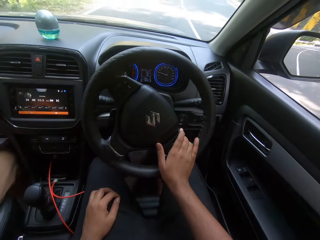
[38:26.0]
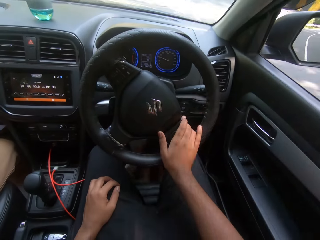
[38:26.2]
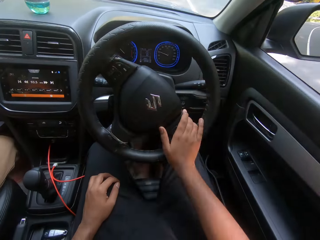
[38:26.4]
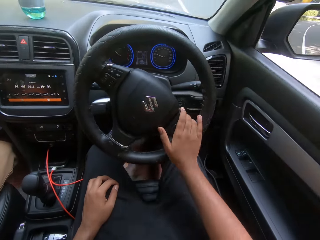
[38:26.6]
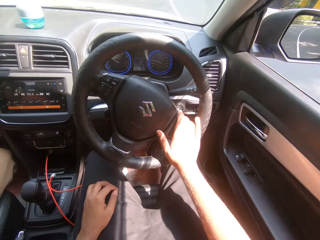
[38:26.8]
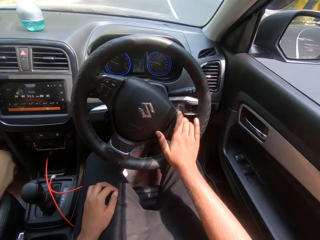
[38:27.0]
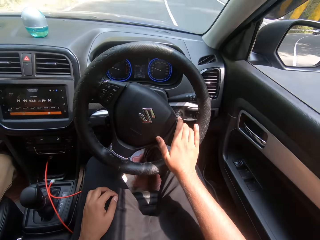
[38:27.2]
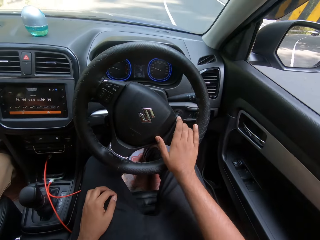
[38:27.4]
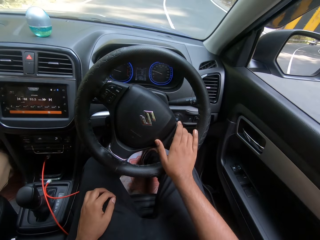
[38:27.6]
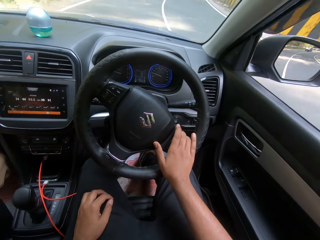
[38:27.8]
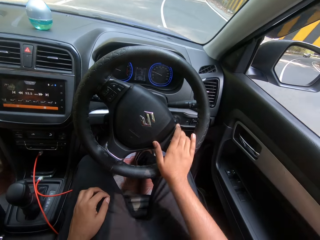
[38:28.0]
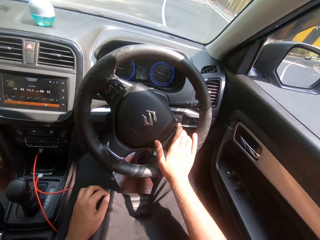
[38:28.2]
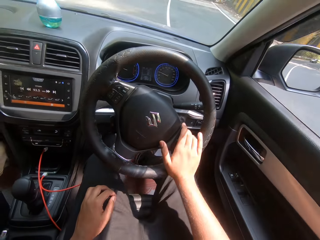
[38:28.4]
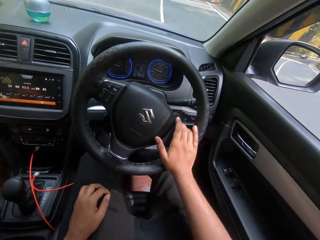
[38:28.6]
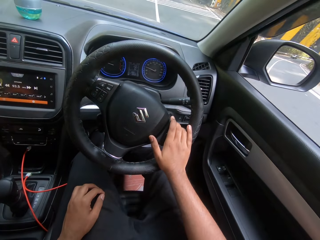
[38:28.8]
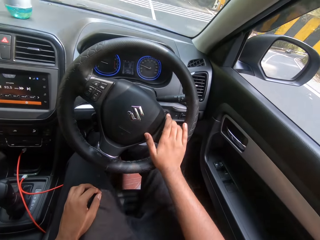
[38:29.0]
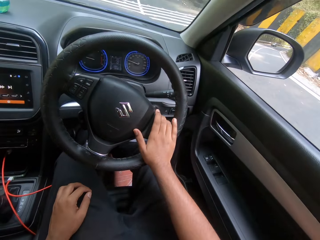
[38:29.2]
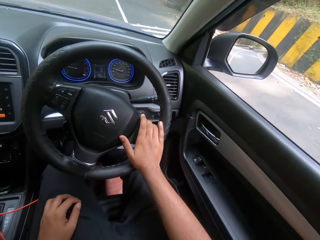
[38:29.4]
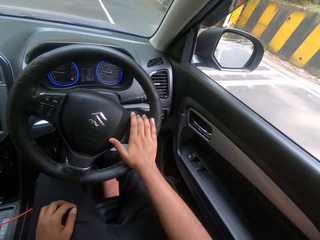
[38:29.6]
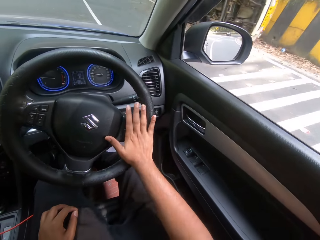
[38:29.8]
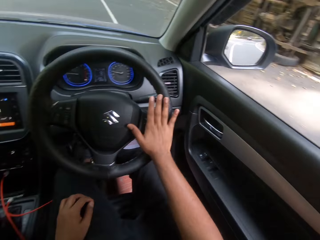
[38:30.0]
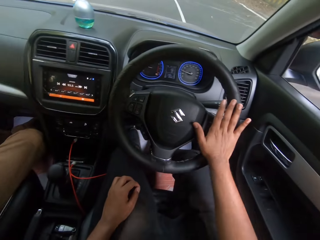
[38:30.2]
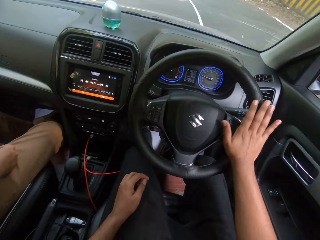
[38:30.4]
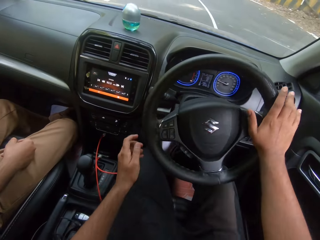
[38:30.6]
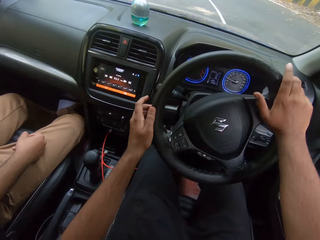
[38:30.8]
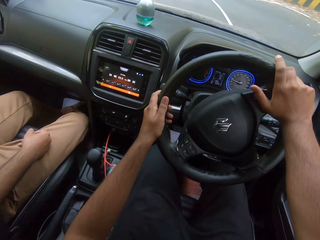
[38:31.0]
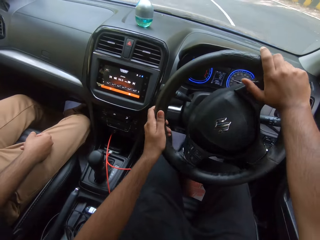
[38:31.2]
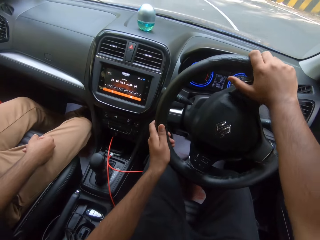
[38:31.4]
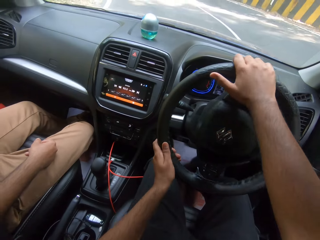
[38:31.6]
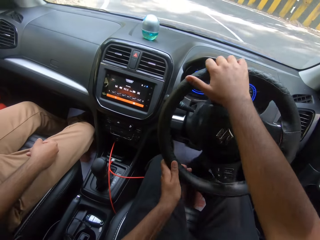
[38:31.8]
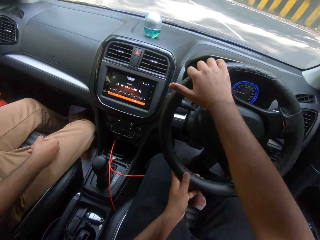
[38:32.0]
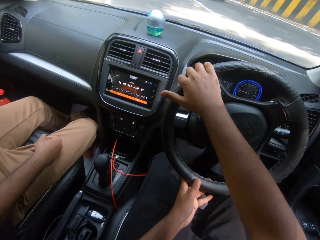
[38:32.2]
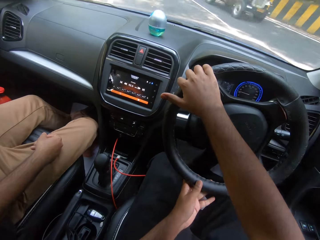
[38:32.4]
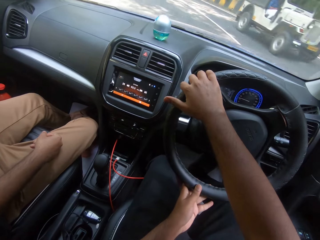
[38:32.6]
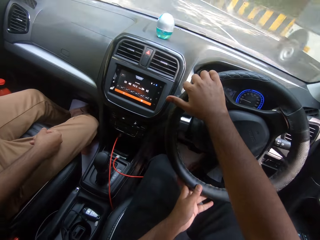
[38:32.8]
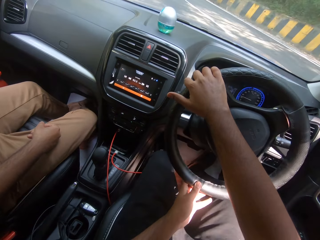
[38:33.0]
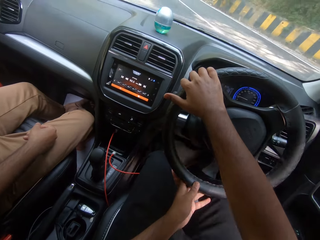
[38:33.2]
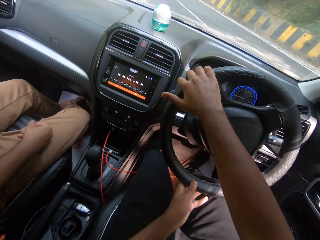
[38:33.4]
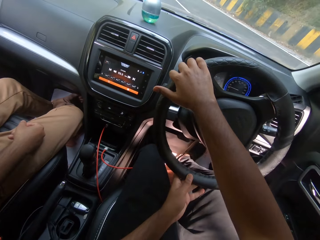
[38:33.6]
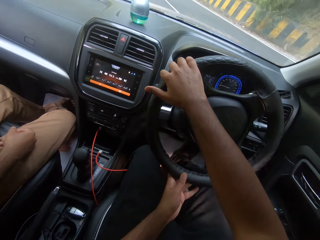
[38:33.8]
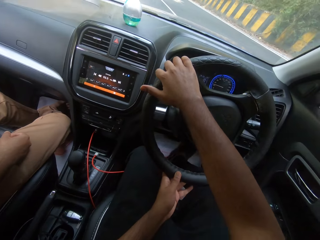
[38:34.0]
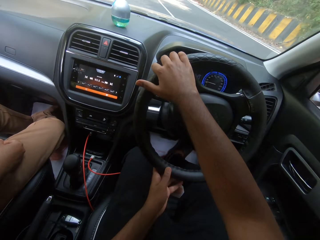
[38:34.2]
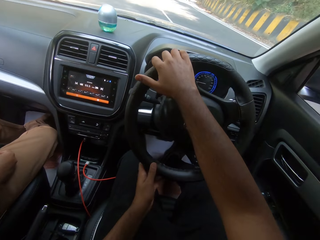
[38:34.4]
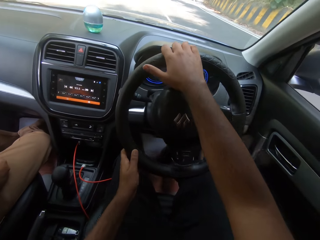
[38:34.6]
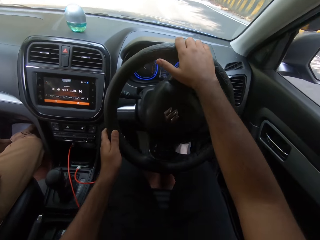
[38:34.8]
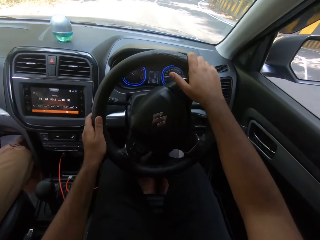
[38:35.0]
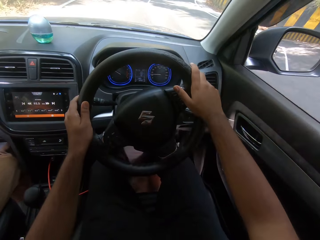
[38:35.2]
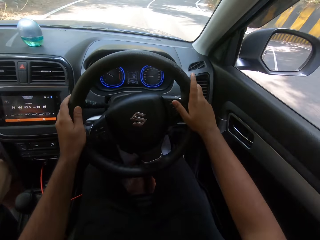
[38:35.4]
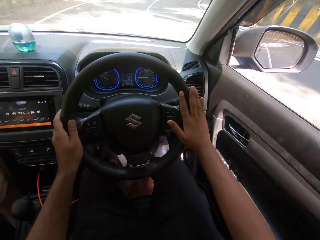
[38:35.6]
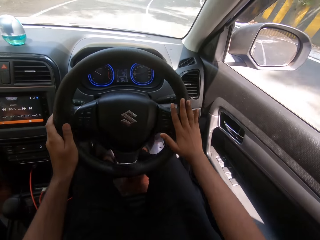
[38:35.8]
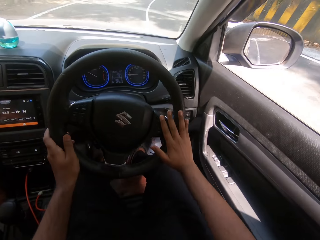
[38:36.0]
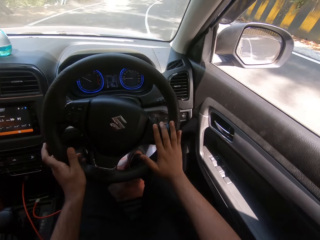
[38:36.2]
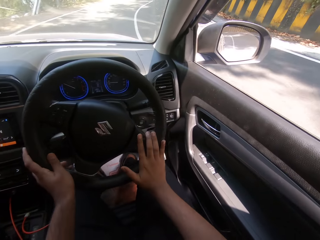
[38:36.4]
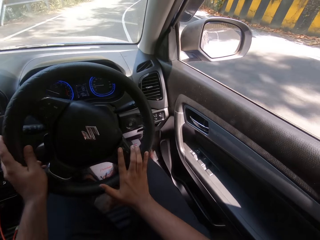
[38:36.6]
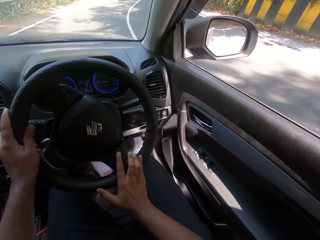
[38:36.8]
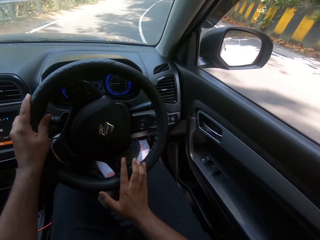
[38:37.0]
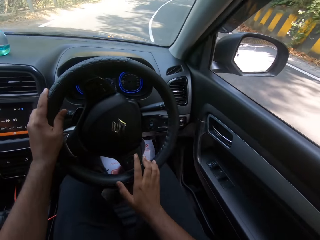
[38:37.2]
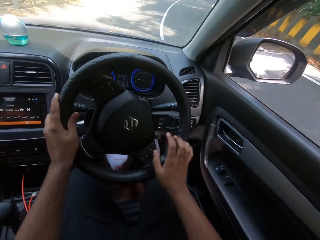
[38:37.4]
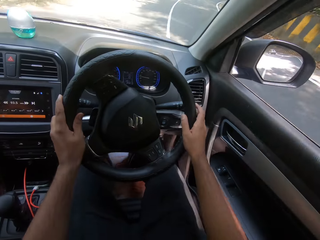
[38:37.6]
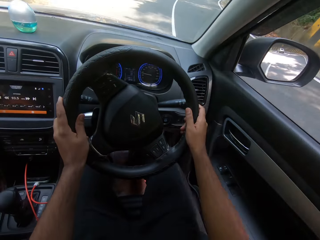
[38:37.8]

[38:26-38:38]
A car drives past the camera wearer.

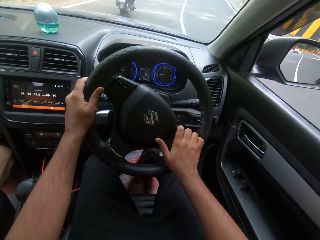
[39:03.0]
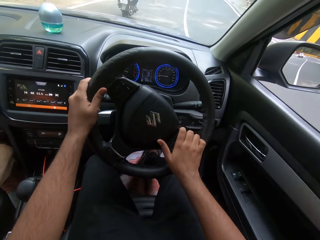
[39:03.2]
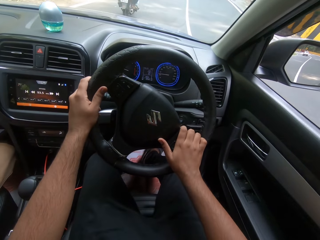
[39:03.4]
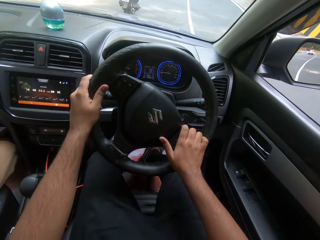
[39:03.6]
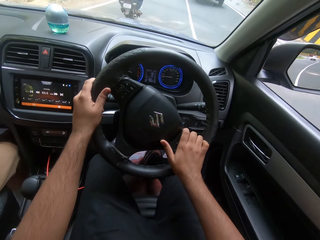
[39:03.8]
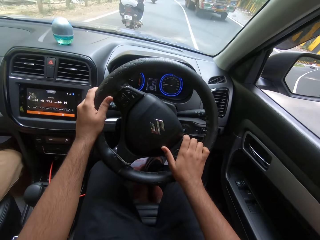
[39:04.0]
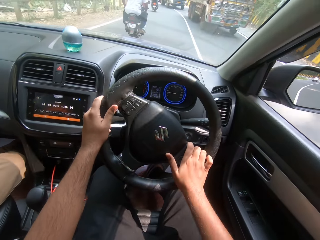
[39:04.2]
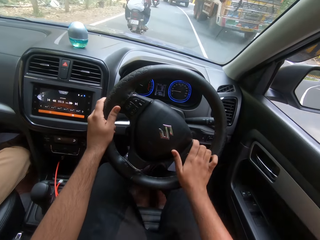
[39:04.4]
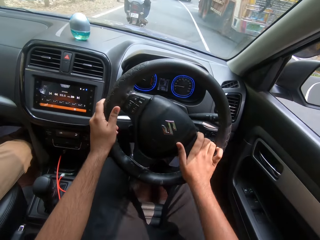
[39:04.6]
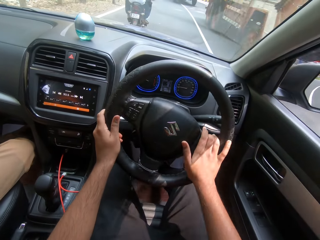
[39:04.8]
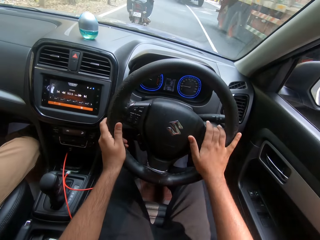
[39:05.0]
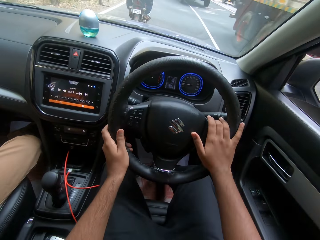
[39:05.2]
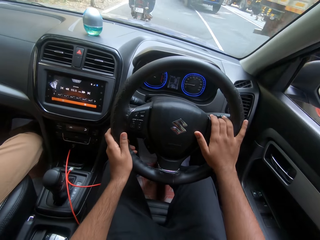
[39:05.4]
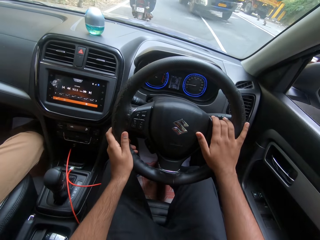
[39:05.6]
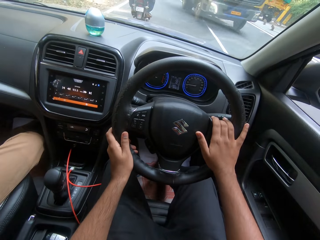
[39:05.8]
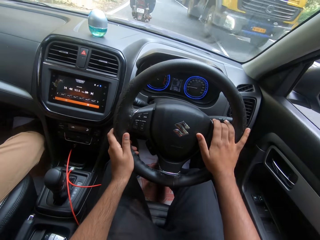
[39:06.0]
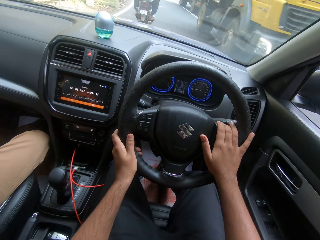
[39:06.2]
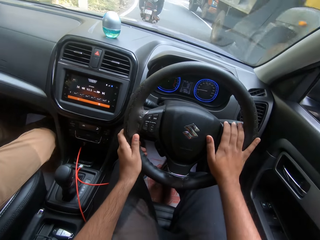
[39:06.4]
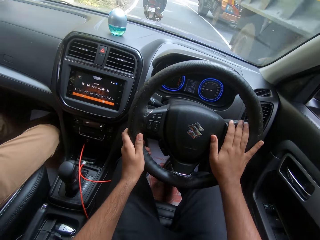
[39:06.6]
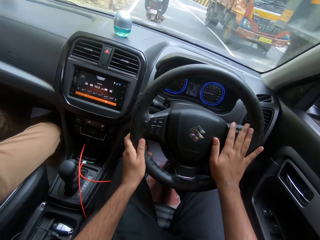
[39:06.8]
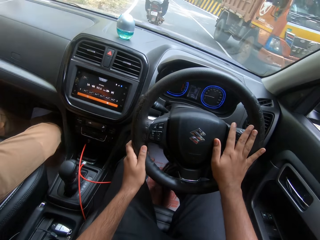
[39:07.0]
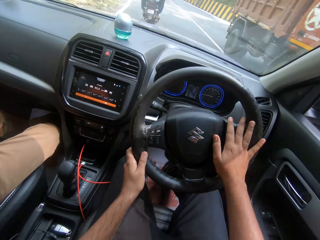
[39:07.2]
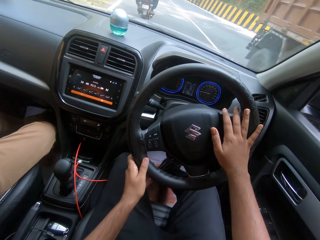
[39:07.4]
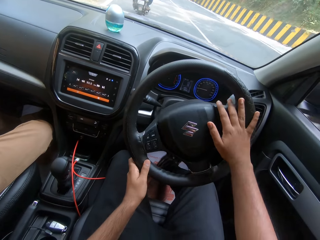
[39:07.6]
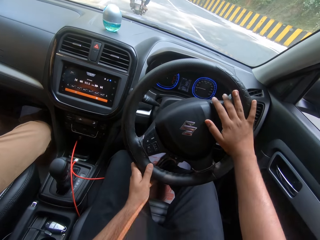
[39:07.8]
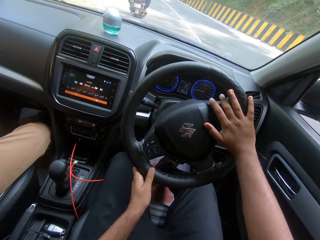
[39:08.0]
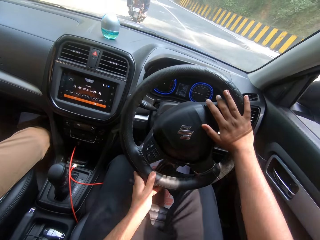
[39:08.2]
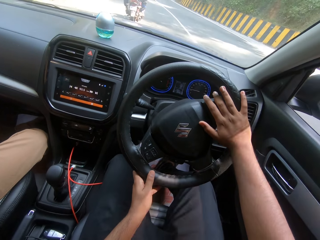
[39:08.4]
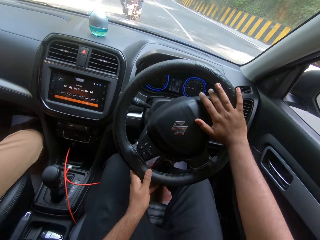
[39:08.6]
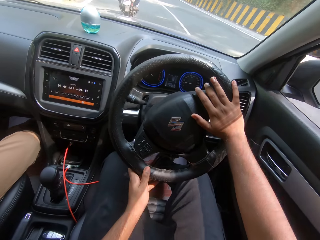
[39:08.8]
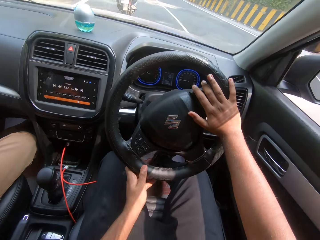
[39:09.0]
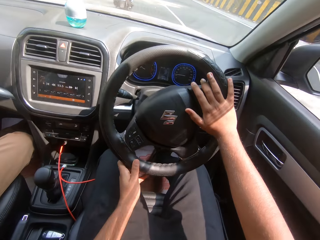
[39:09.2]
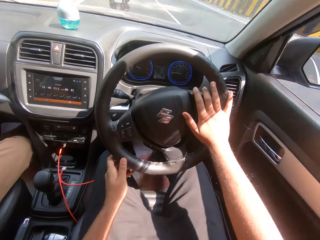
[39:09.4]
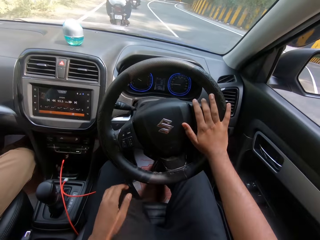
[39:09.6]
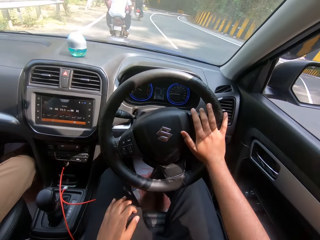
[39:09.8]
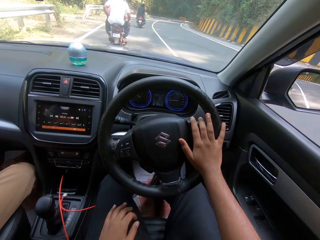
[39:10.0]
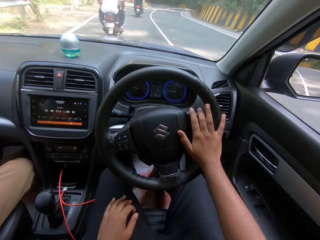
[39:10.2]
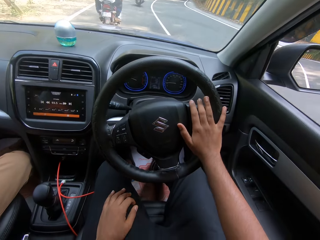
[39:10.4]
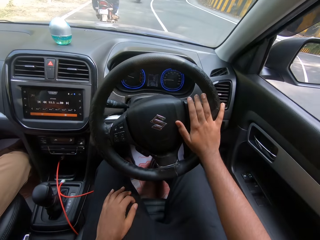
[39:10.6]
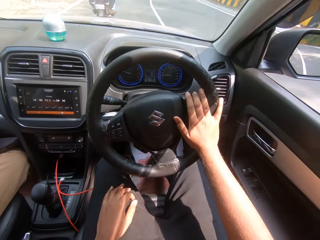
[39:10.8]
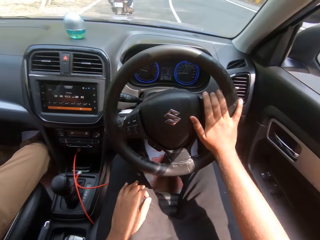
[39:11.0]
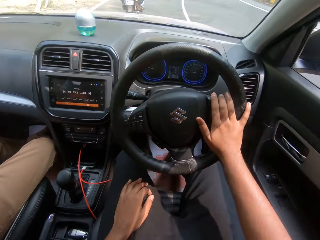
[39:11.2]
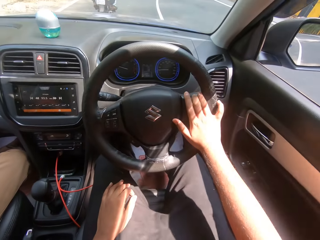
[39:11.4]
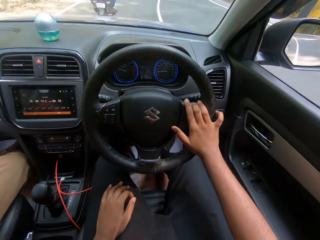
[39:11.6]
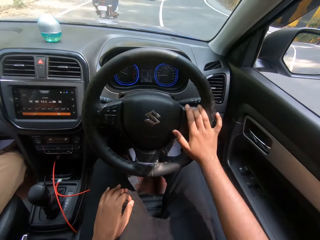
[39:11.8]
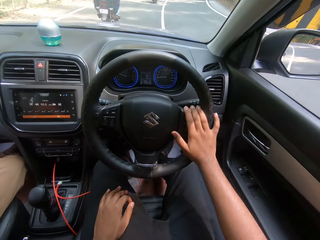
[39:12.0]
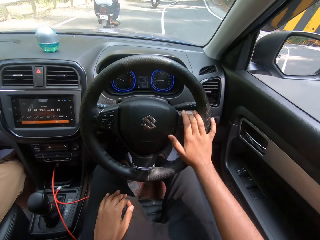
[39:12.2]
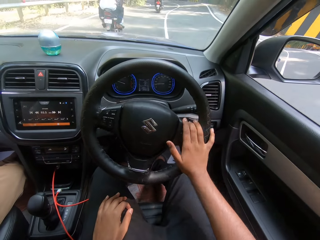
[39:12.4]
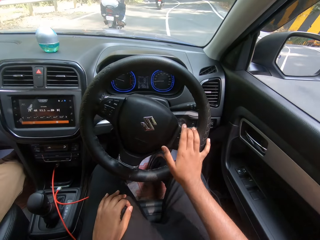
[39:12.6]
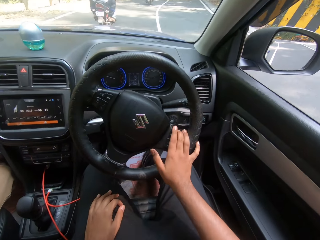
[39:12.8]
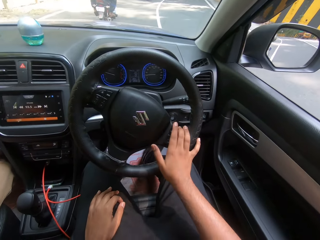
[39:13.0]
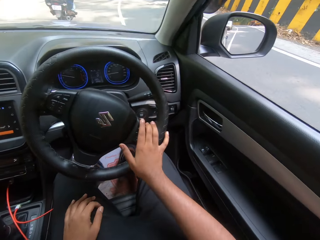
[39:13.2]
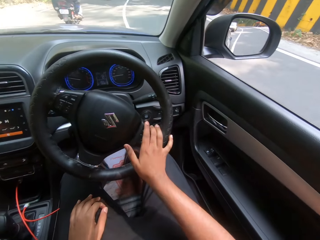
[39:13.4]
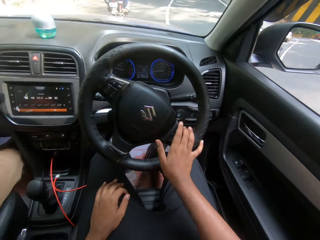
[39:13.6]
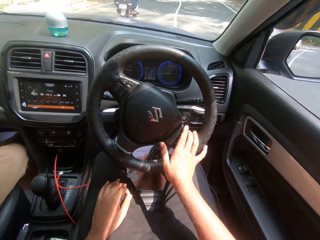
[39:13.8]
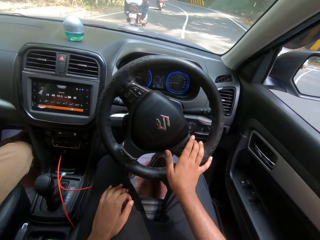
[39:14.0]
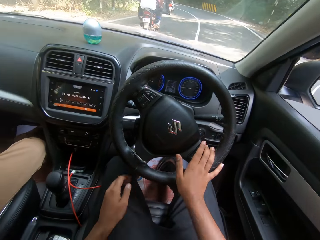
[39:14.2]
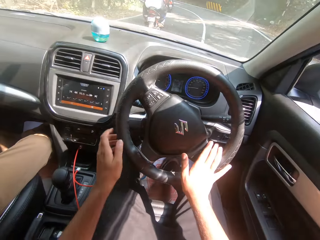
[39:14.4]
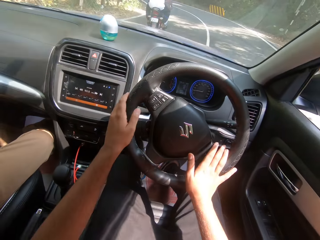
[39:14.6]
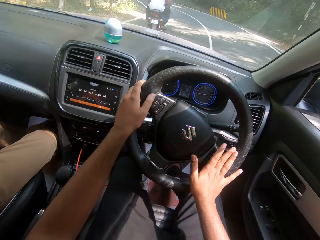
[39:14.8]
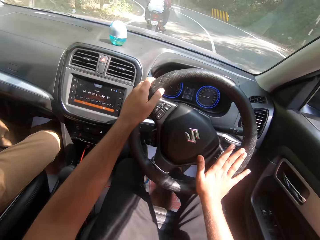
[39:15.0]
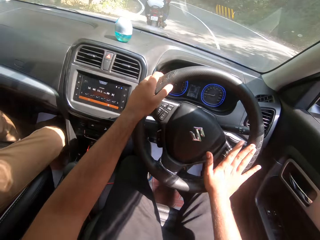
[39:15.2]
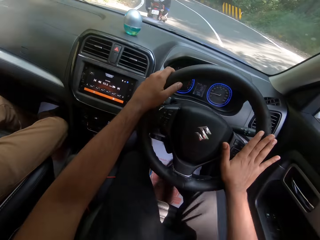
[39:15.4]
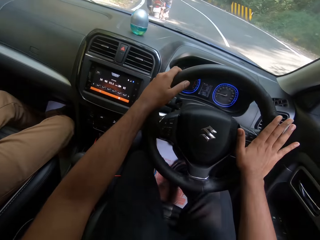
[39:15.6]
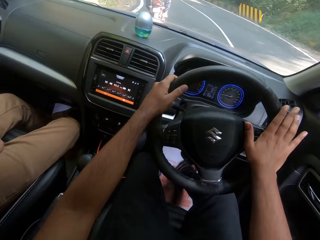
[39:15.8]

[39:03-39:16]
A lorry drives past the camera wearer repeatedly.
